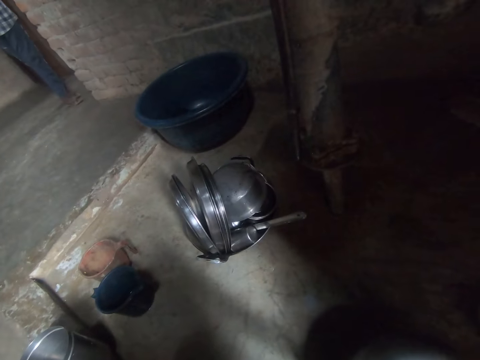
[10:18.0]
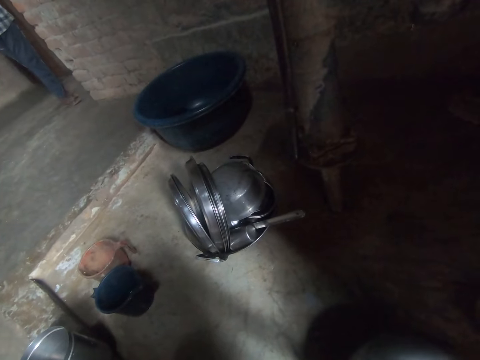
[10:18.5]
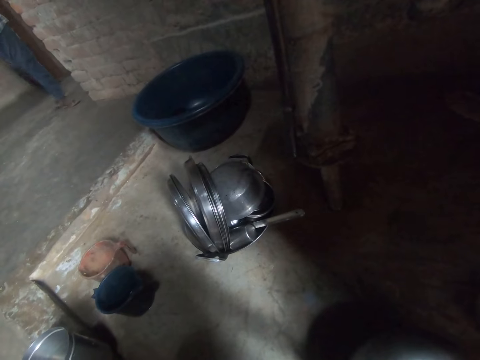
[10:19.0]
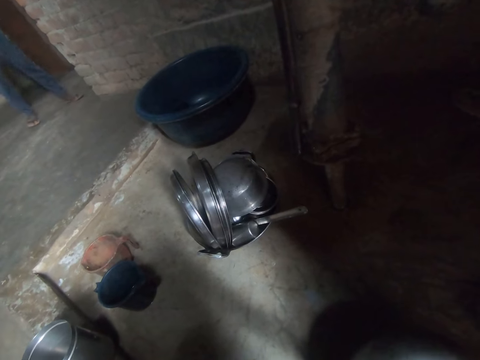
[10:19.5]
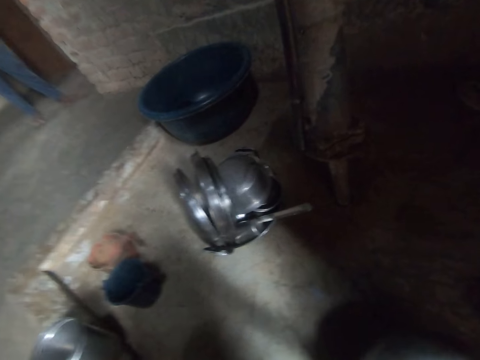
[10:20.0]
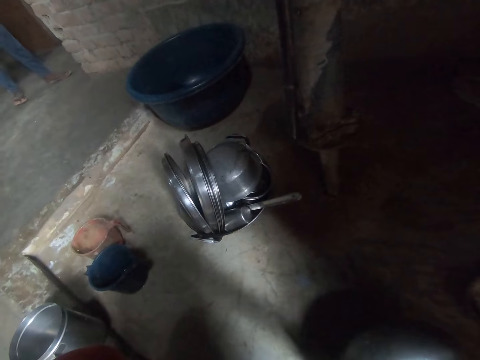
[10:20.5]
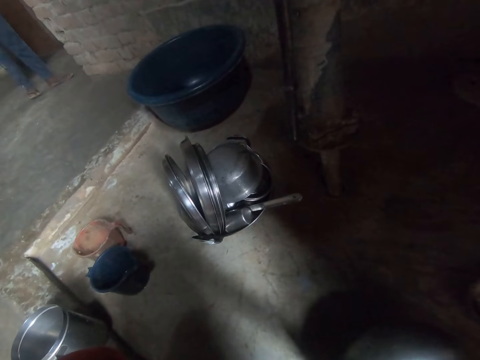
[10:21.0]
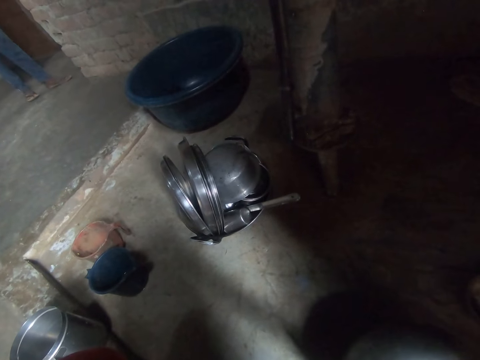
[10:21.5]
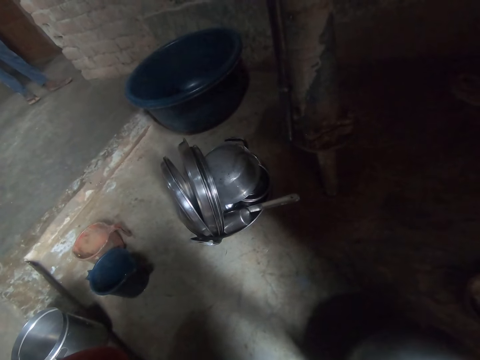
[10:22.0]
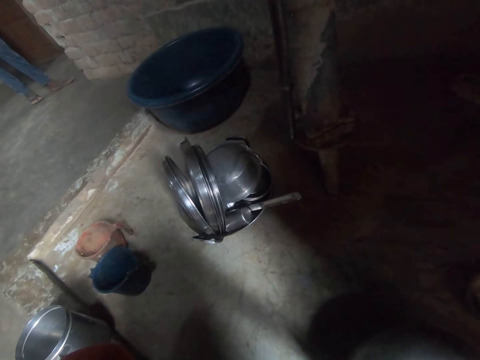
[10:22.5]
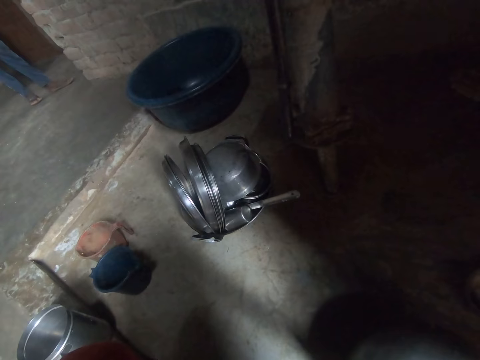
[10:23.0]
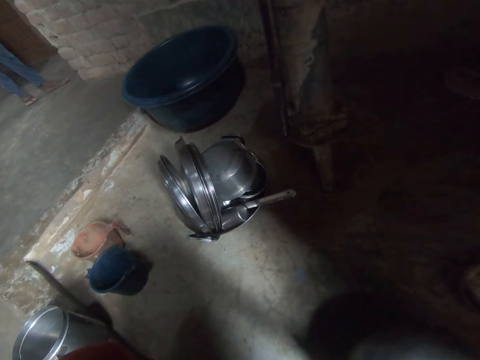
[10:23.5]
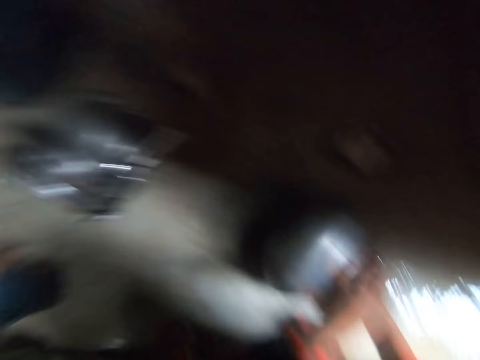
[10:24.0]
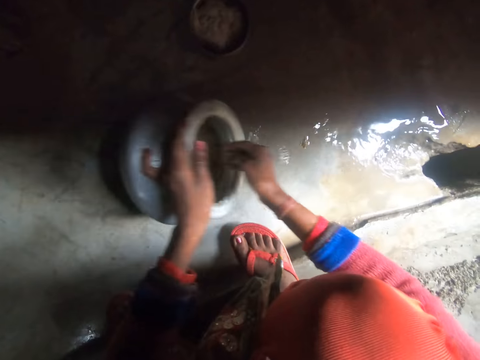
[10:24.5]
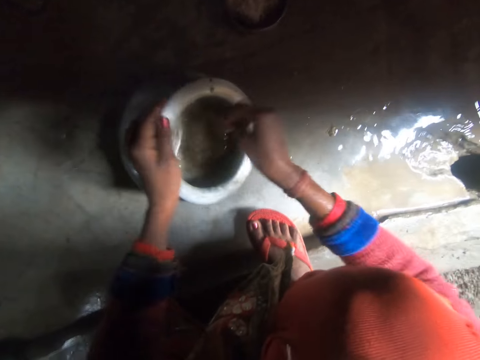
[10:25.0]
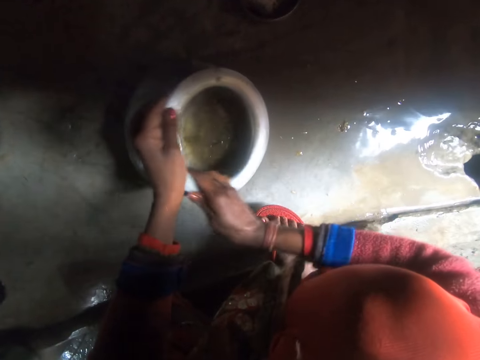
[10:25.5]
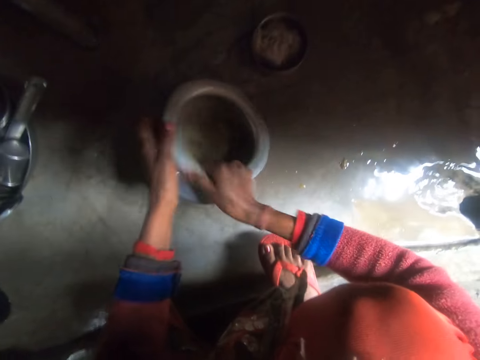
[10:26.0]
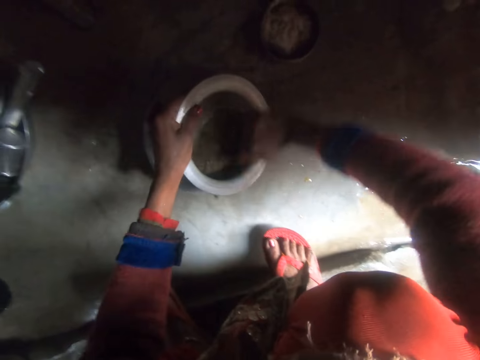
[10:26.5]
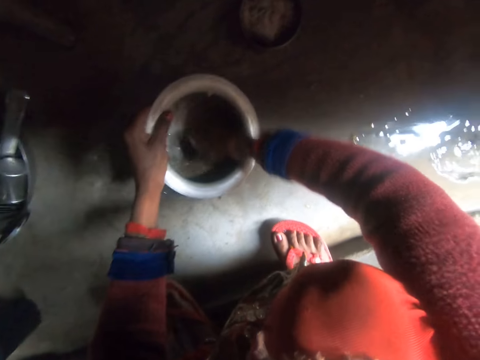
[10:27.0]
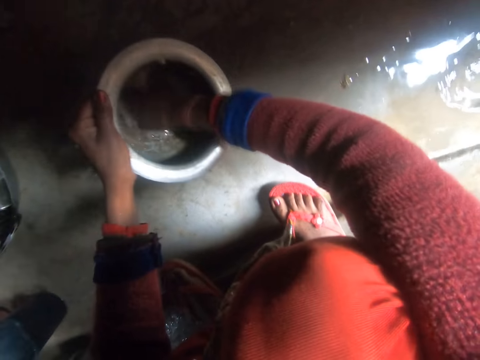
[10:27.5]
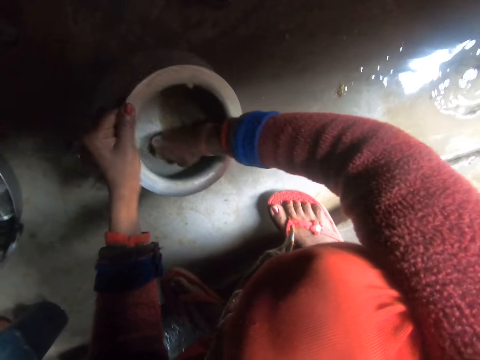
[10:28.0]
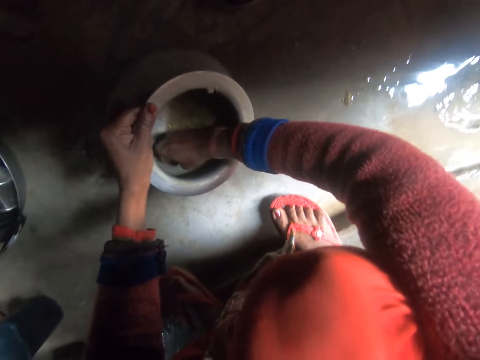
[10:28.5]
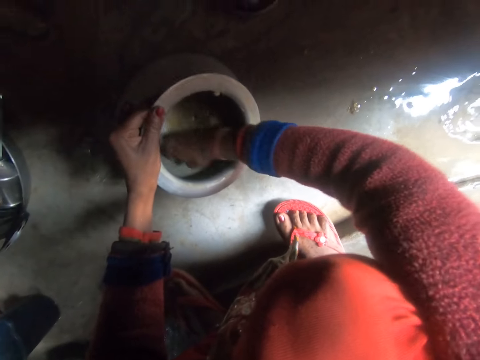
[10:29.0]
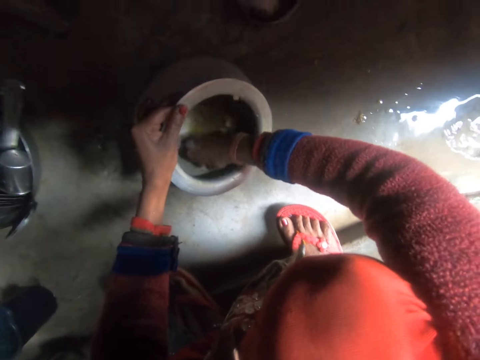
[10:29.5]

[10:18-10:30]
The camera wearer looks left. She looks at the pot. She scrubs the stainless steel pot with her hand.

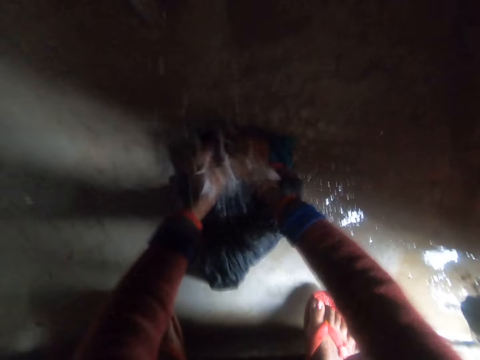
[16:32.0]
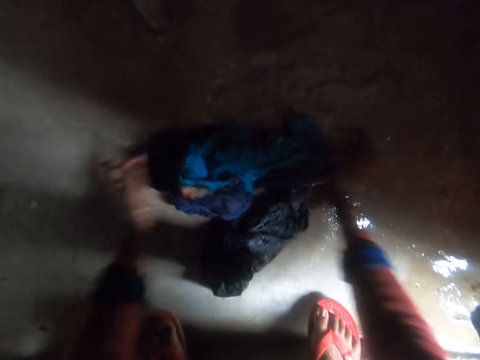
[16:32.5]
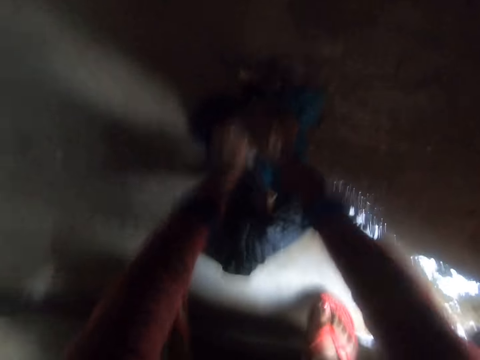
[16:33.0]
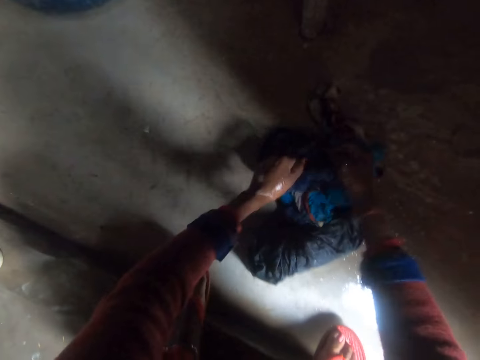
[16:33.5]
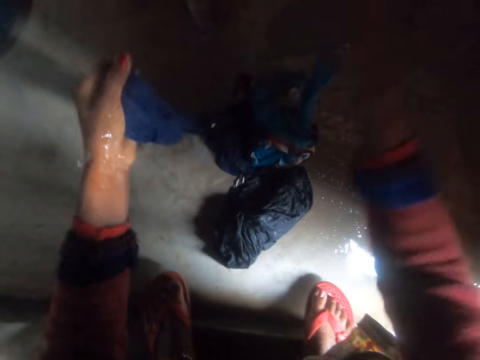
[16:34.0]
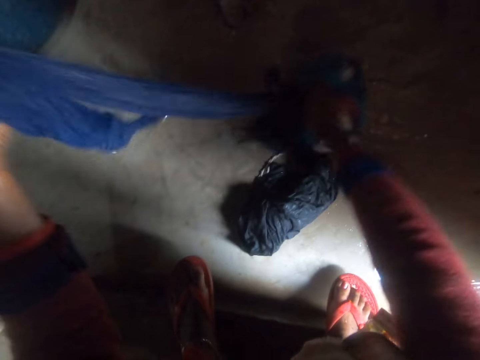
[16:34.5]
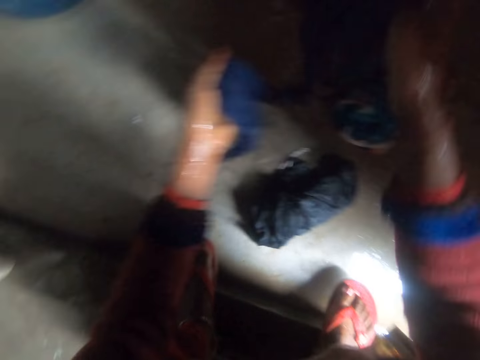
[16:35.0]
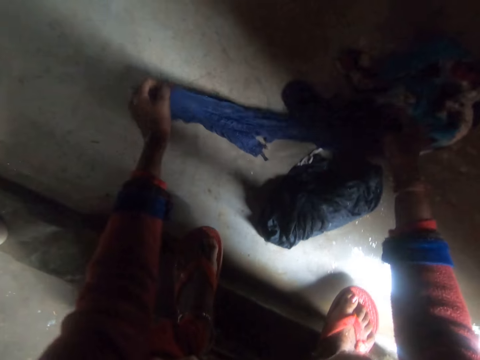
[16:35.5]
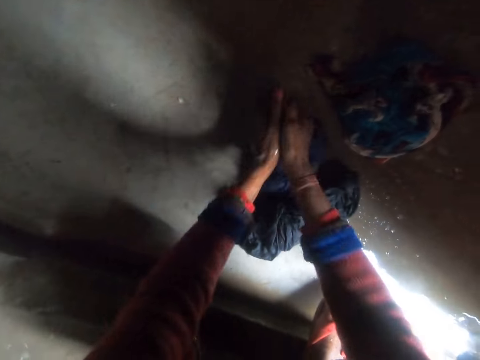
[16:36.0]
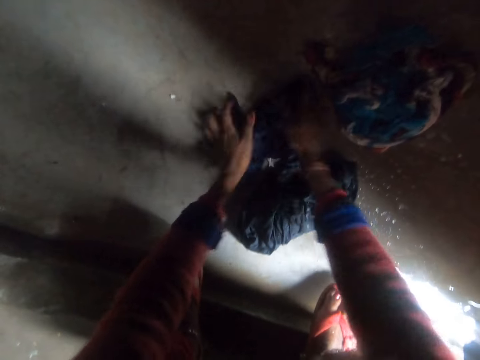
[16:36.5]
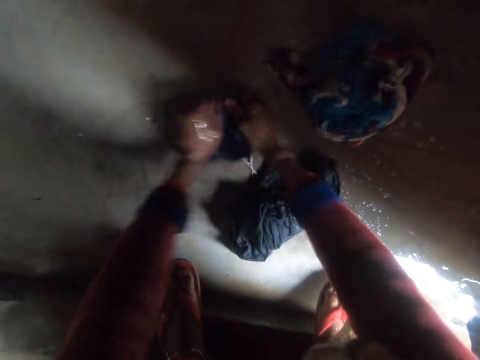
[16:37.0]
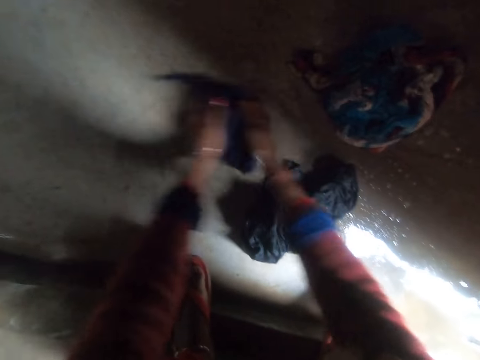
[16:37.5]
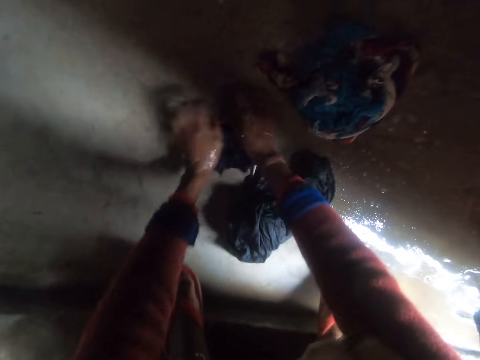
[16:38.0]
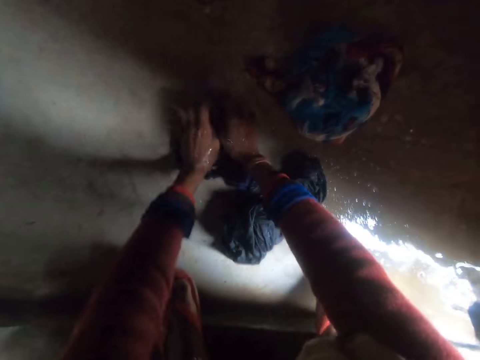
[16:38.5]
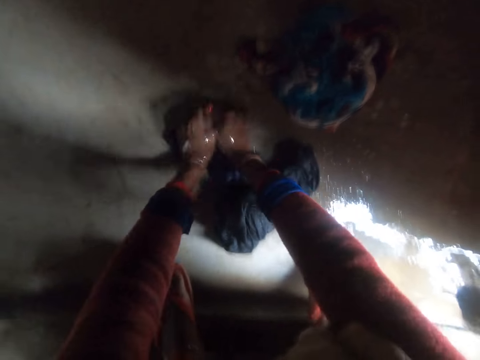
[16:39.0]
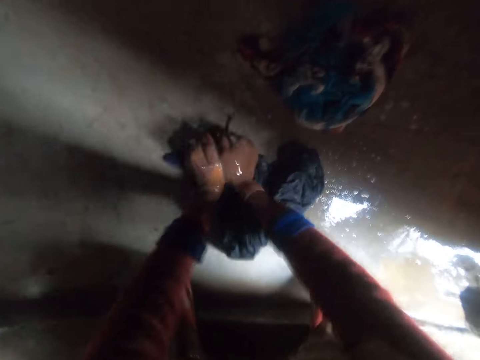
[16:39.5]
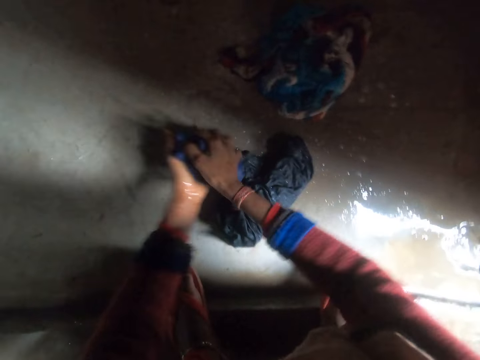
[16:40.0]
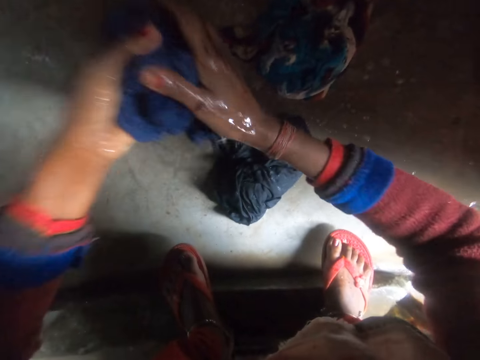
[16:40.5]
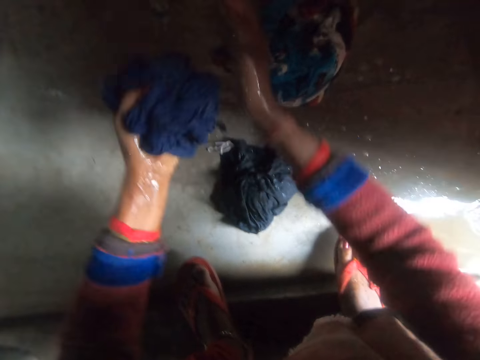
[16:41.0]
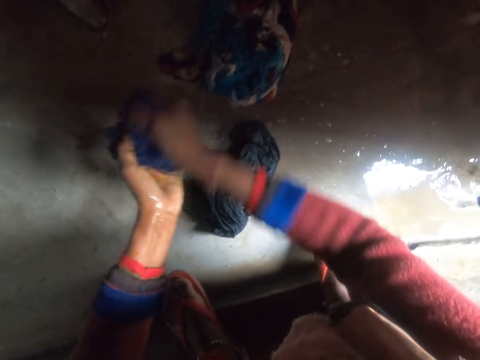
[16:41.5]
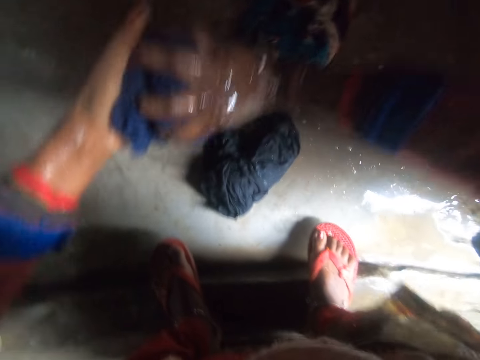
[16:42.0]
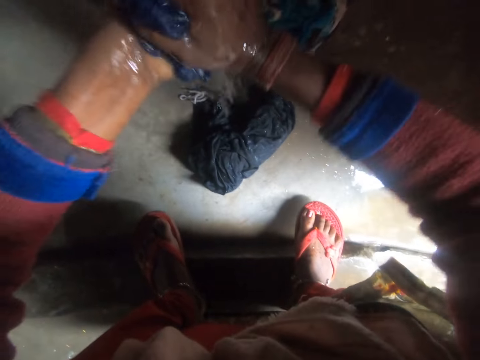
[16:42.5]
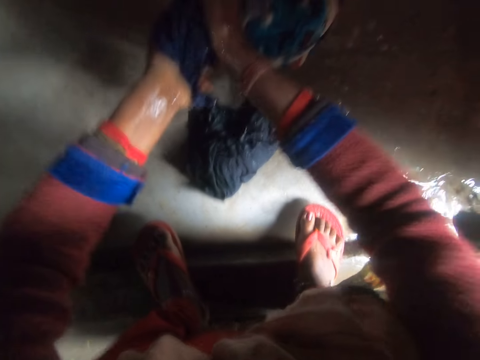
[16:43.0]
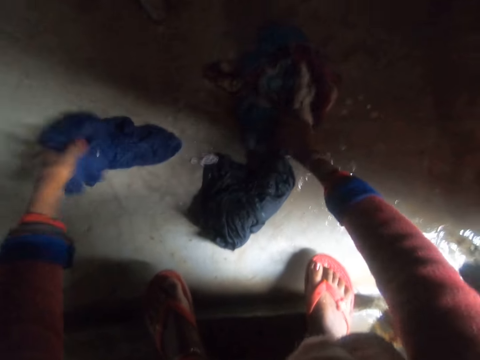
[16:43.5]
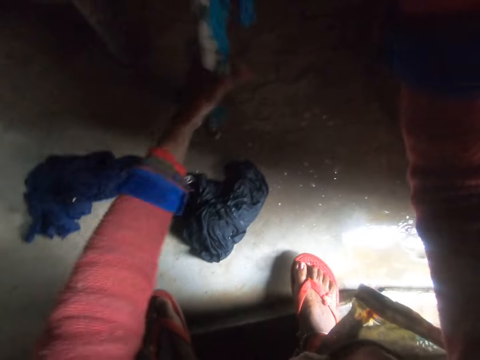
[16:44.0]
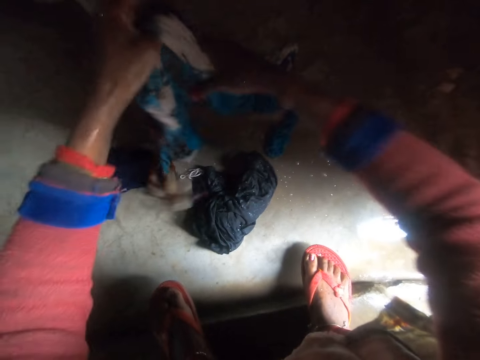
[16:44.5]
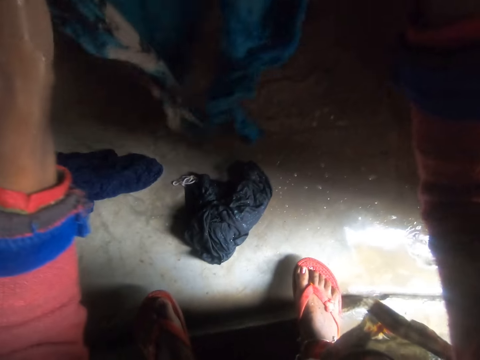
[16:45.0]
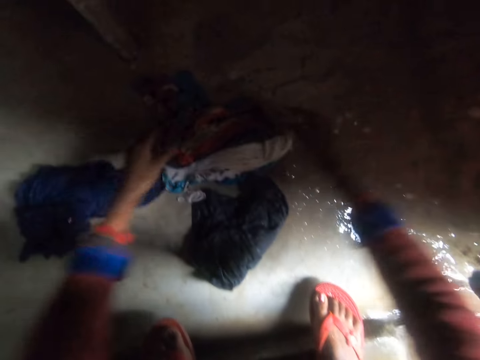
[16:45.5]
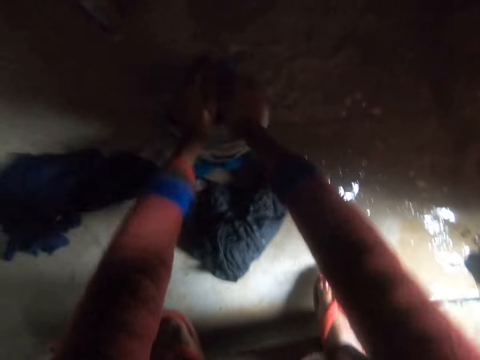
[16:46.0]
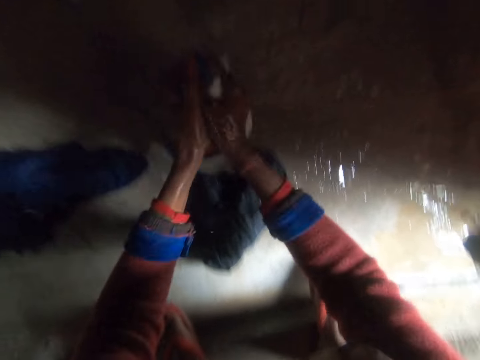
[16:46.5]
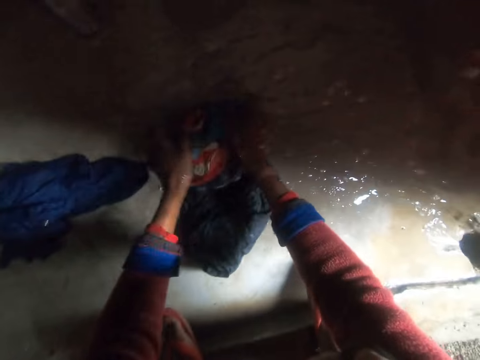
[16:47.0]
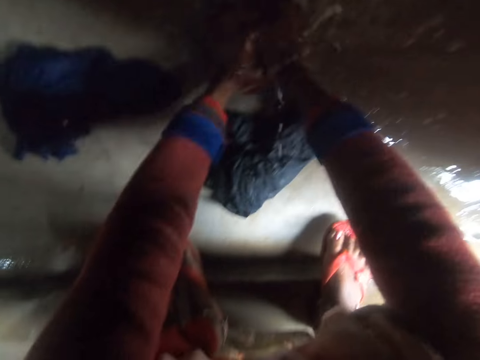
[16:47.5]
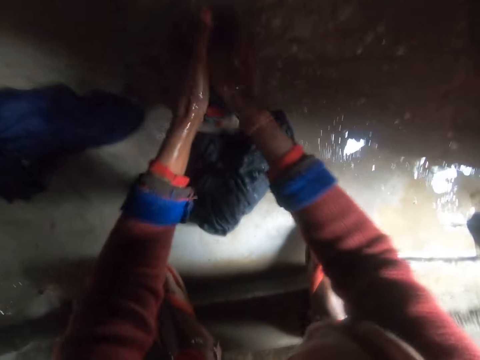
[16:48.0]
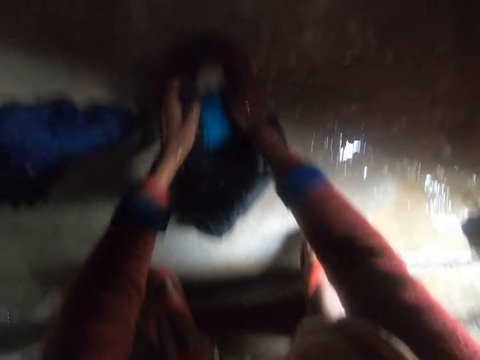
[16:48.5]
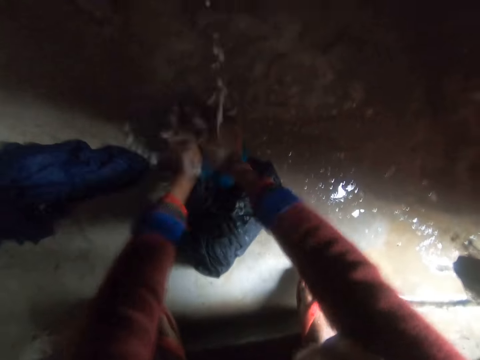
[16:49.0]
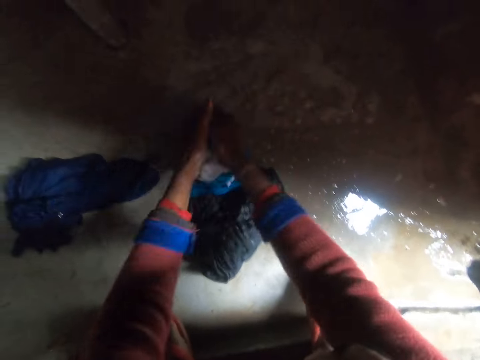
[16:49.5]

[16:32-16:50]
The camera wearer picks up a cloth with her left hand. She holds the cloth with both hands. She washes the cloth on the floor. She squeezes the cloth with both hands. She drops the cloth aside on the floor with her left hand. She picks another cloth from the floor with her right hand. She holds up the cloth with both hands. She washes the cloth on the floor.
